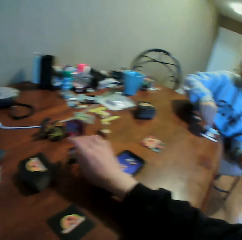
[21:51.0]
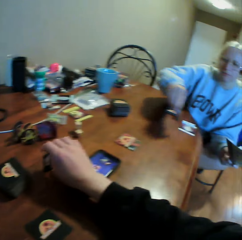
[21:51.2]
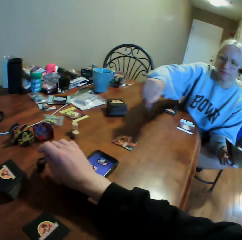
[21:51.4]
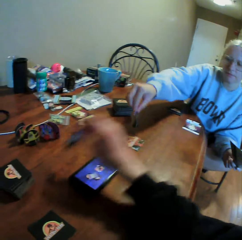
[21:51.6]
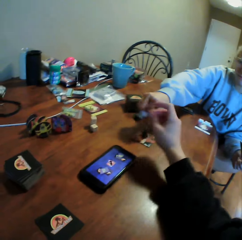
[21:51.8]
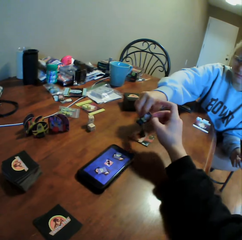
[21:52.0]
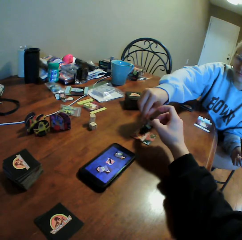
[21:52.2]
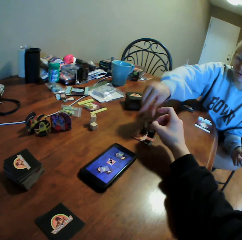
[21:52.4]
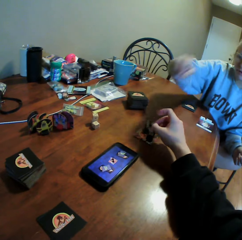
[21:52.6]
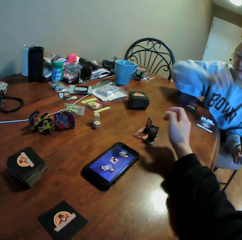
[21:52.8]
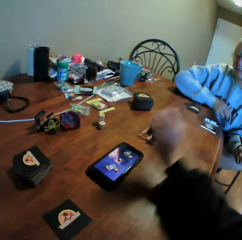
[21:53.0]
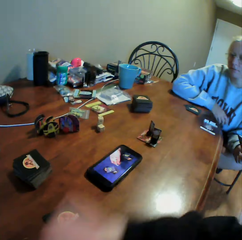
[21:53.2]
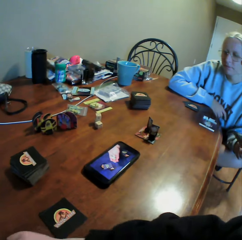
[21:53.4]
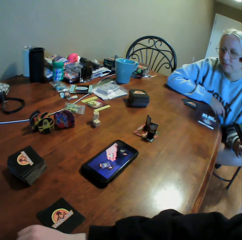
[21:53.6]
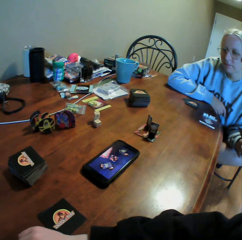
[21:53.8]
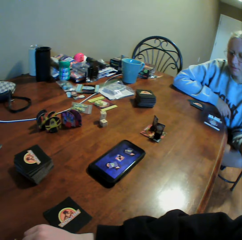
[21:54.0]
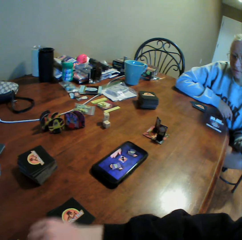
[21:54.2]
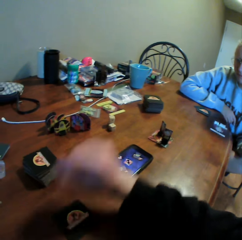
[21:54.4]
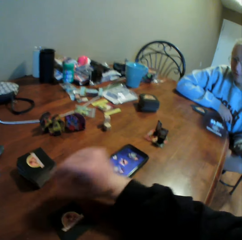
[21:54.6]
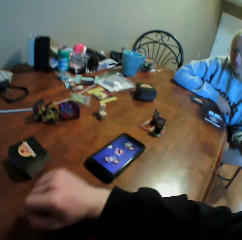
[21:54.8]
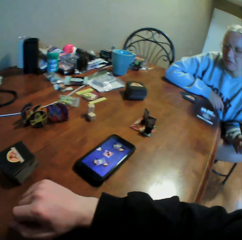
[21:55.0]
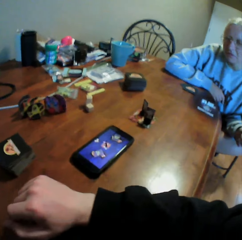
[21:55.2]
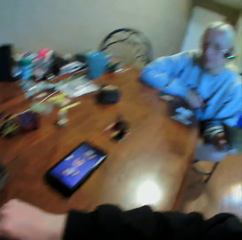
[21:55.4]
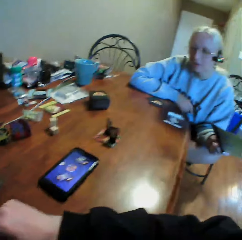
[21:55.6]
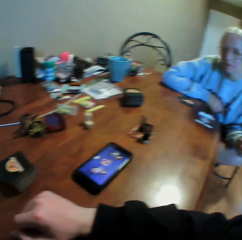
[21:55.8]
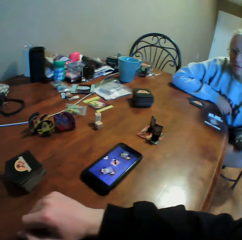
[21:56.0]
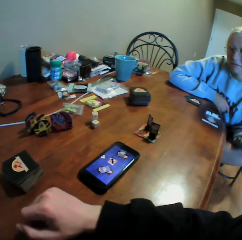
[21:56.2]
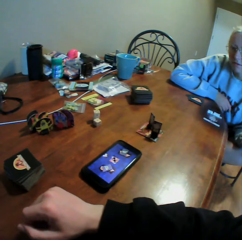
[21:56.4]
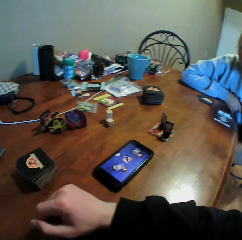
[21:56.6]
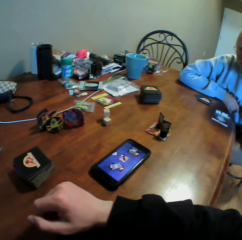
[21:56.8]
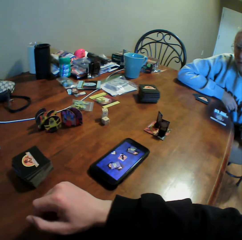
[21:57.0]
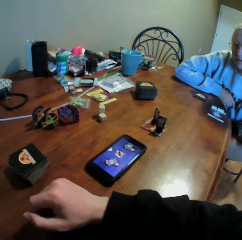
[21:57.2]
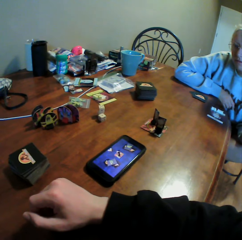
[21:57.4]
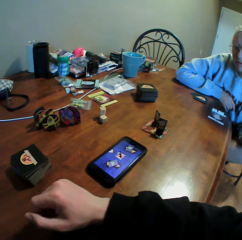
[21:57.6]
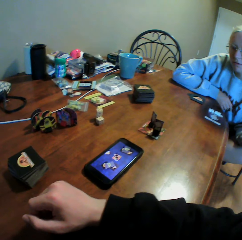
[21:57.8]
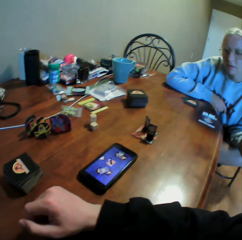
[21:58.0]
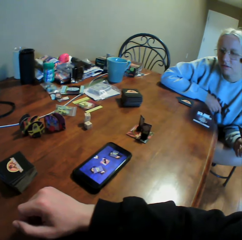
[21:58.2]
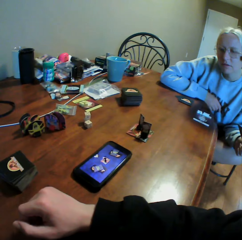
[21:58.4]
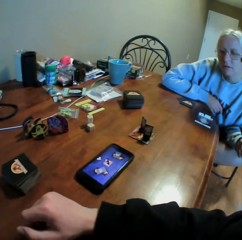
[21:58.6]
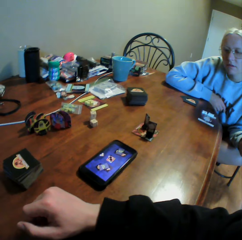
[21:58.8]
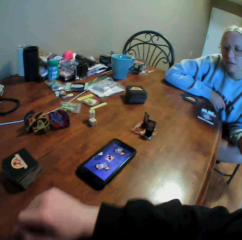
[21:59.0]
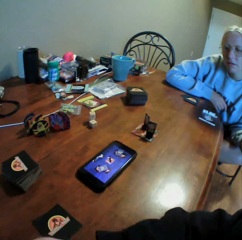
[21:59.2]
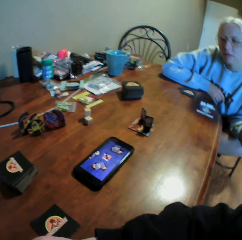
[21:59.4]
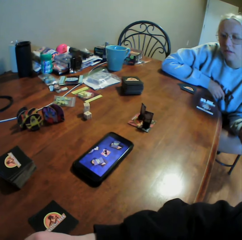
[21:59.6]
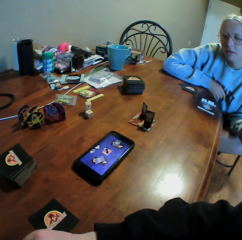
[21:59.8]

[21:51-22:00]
The camera wearer and a woman pick up a counter from the table. The camera wearer and the woman put the counter on the cards. The camera wearer interacts with the woman. The camera wearer and the woman watch the video in the phone.

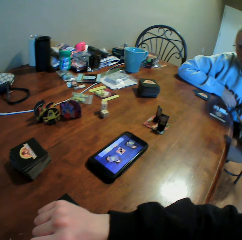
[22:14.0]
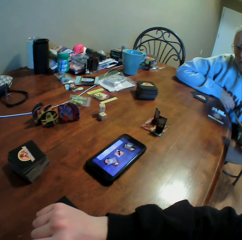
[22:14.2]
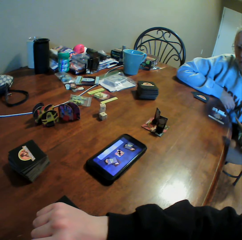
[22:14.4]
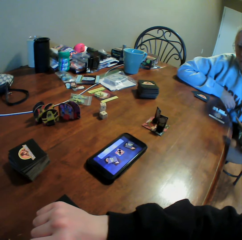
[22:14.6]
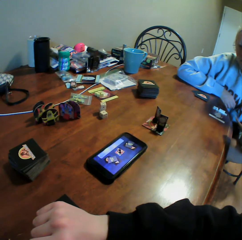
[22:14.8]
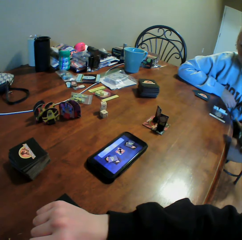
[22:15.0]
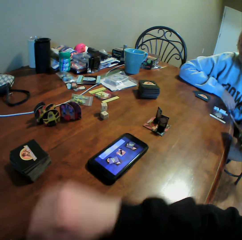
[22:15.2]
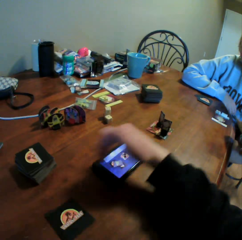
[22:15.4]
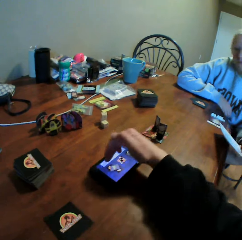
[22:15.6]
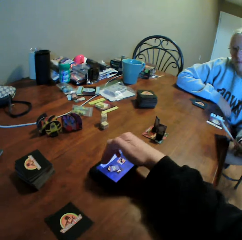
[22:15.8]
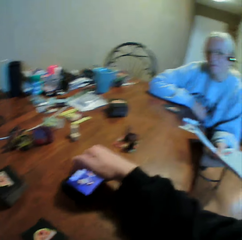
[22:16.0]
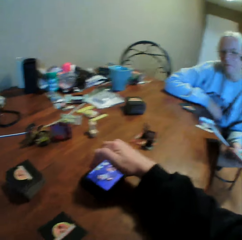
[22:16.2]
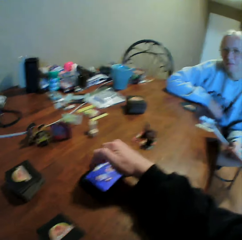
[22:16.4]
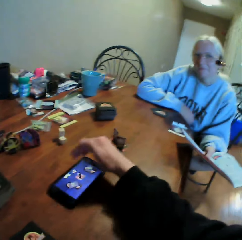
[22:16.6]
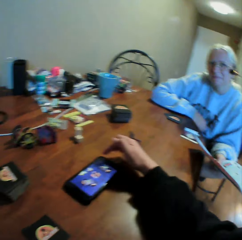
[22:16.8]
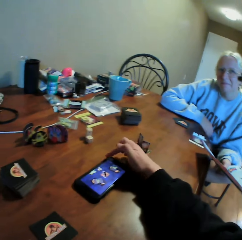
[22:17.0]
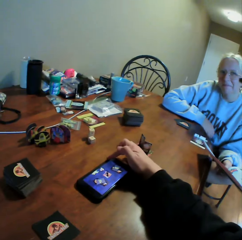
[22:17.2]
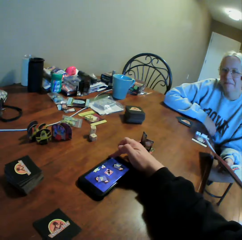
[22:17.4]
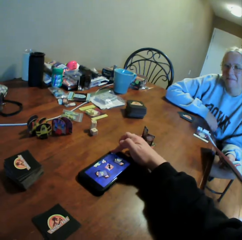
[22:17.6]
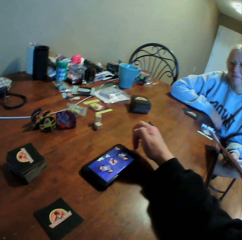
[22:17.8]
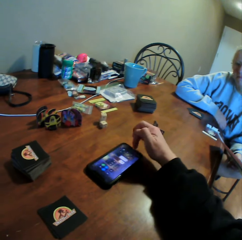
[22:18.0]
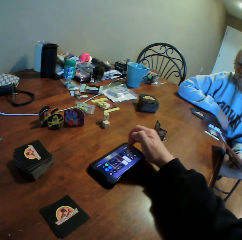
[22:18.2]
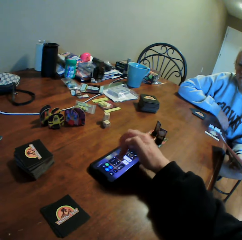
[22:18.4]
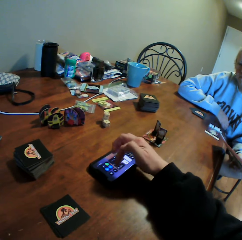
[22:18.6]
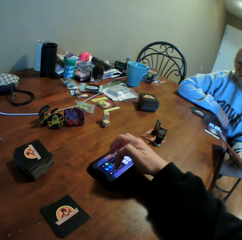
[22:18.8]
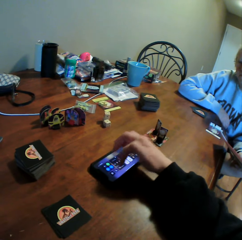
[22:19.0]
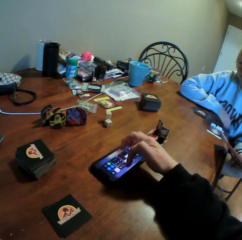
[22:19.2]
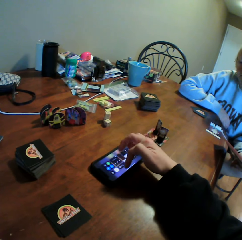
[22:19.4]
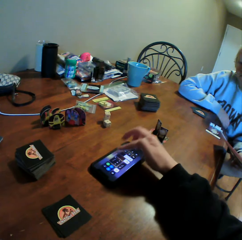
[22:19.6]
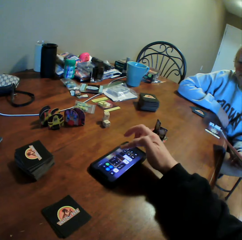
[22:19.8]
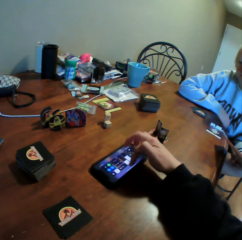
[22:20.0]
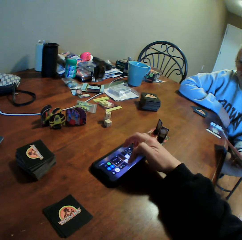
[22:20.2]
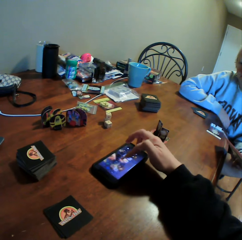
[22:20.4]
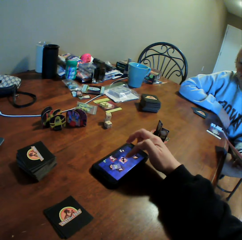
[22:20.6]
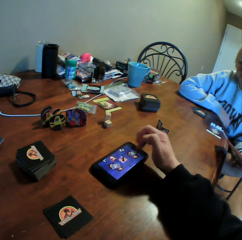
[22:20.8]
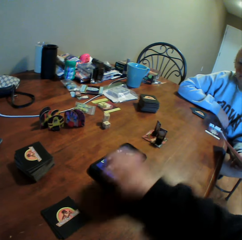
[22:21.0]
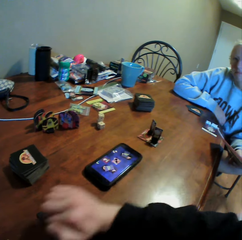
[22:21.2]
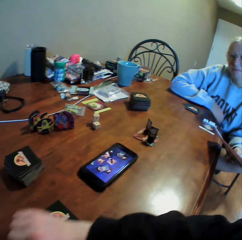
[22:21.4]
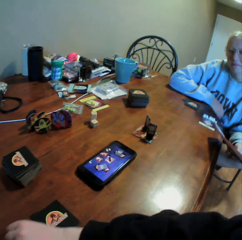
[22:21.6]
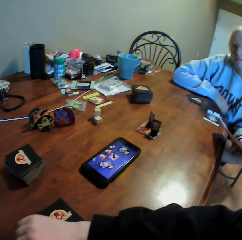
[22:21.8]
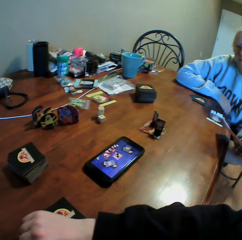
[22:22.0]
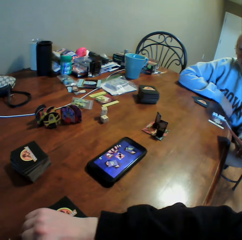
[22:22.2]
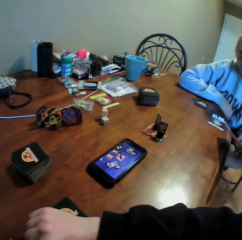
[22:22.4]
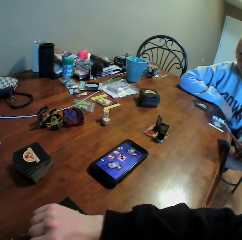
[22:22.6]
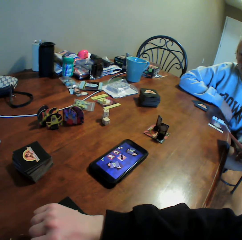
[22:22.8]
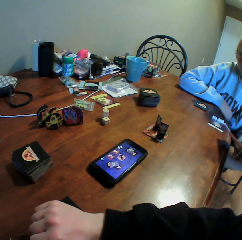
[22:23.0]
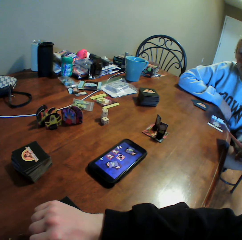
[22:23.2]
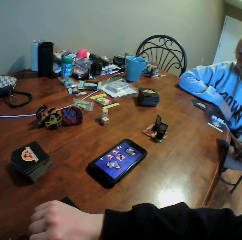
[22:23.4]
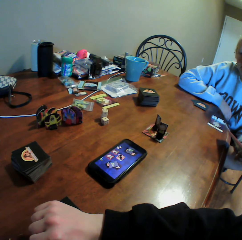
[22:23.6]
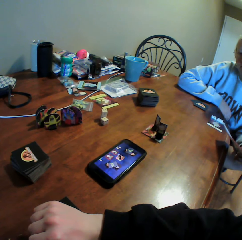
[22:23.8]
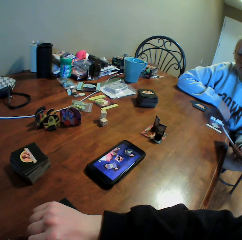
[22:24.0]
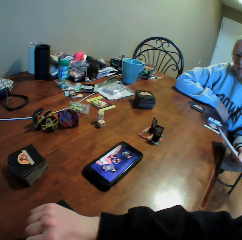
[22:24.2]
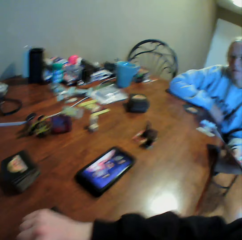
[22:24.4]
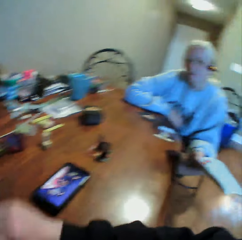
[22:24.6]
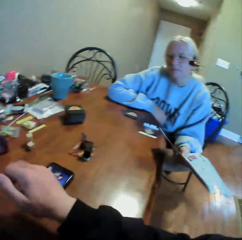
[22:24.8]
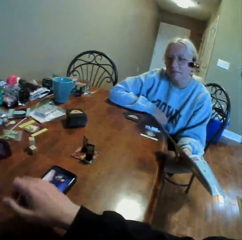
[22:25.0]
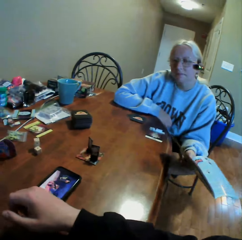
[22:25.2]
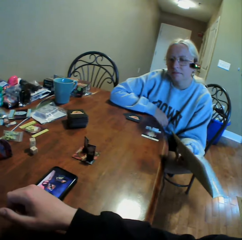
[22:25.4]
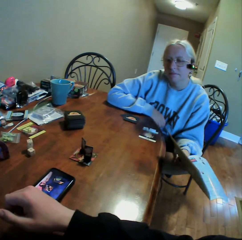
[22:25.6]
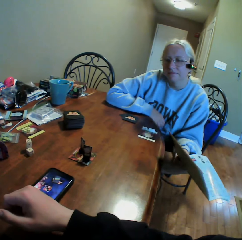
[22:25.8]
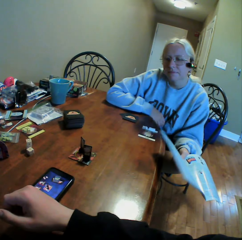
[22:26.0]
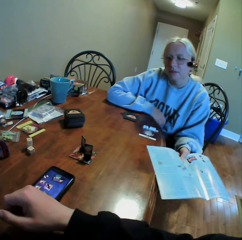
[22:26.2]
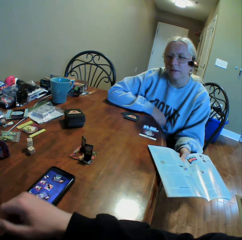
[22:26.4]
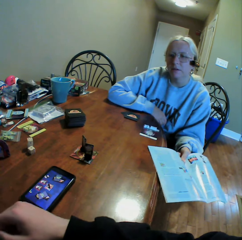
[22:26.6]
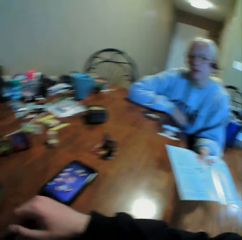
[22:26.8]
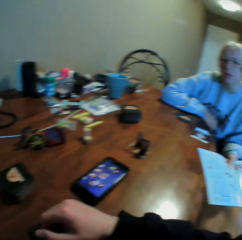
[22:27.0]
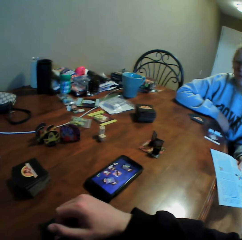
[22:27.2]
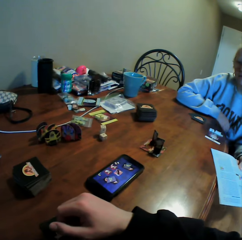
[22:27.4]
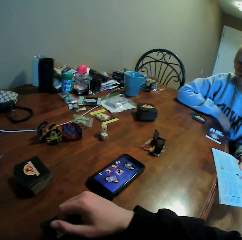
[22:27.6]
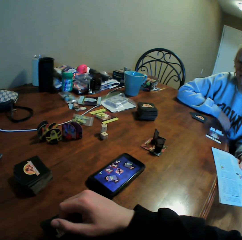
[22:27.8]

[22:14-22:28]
The camera wearer operates the phone on the table. The camera wearer and a woman watch the video in the phone. The woman interacts with the camera wearer.

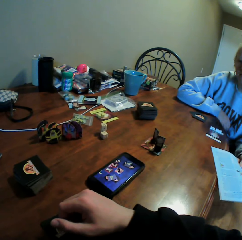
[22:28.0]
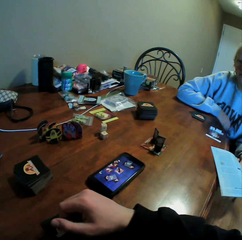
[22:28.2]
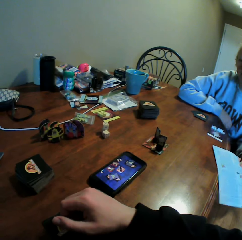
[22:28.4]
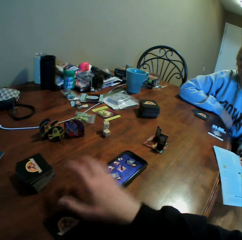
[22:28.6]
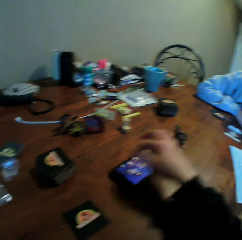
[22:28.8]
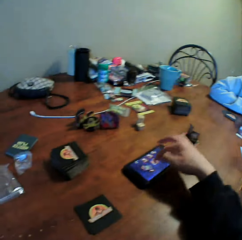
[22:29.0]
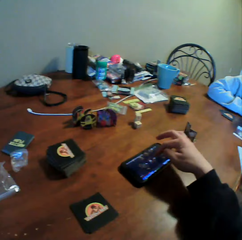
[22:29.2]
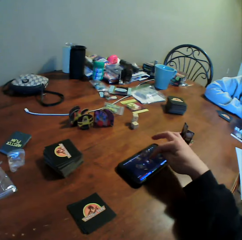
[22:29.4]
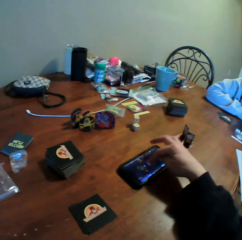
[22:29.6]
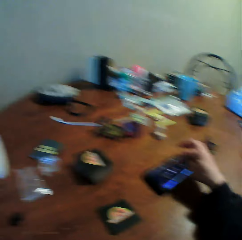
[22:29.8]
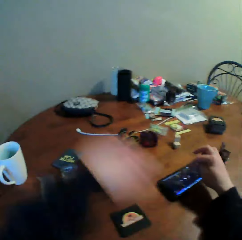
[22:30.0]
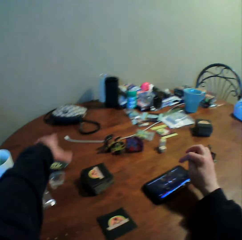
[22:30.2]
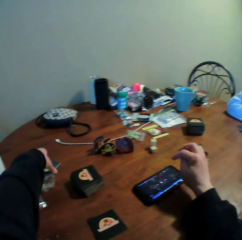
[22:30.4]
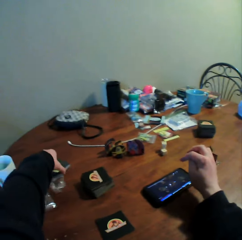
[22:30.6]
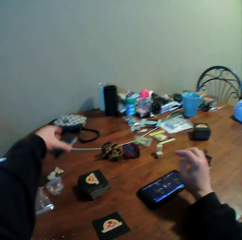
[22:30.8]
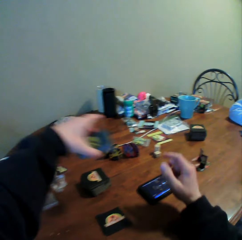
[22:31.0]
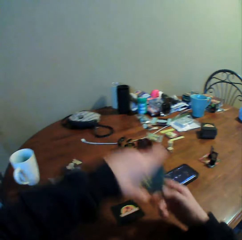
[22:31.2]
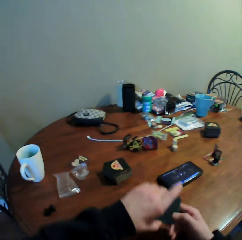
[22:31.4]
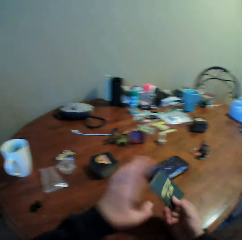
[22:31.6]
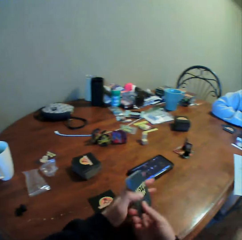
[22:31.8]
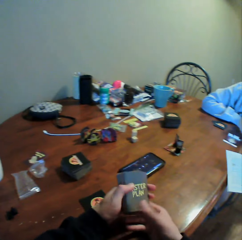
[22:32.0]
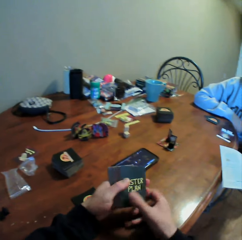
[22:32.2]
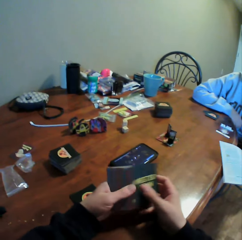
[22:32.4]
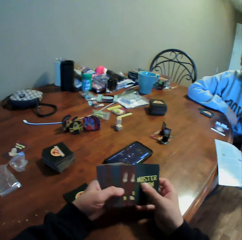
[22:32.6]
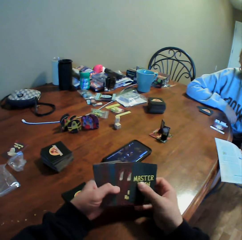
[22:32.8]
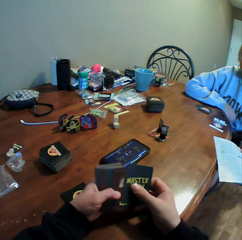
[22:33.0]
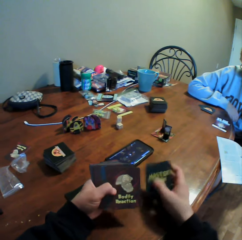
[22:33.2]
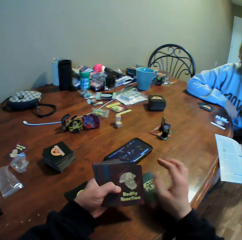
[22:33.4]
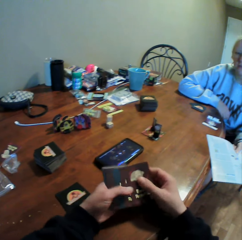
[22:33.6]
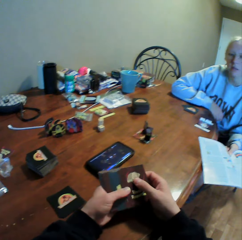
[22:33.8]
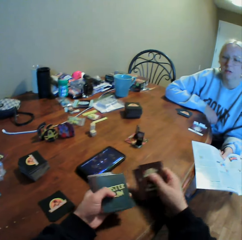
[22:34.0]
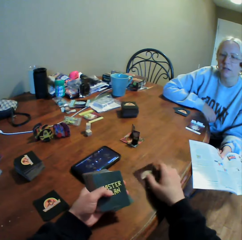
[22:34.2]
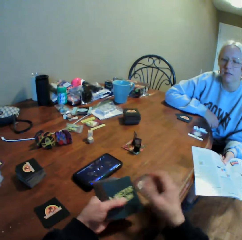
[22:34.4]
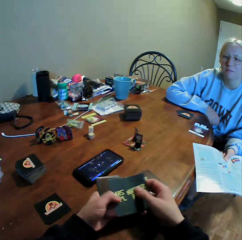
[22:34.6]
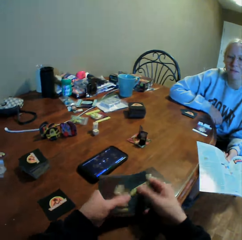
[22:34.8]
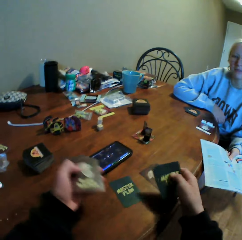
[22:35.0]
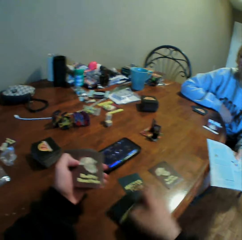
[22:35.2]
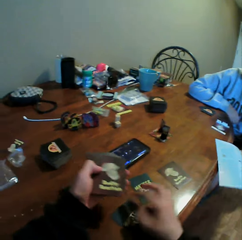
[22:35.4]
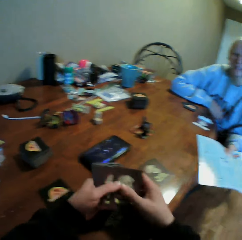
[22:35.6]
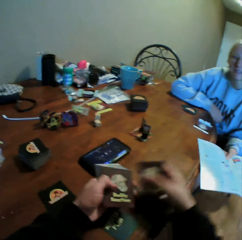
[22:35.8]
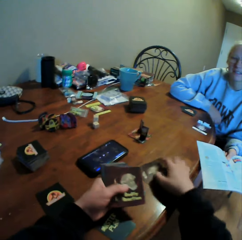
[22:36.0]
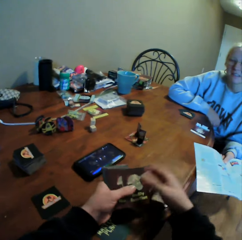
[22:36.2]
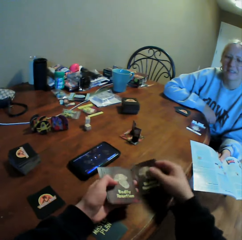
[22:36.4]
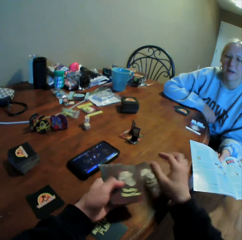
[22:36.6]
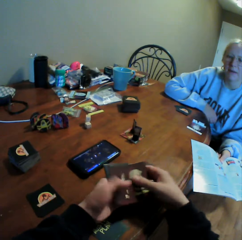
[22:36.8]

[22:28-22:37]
The camera wearer operates the phone on the table. They pick up the cards from the table. They put the cards on the table. They shuffle the cards.
